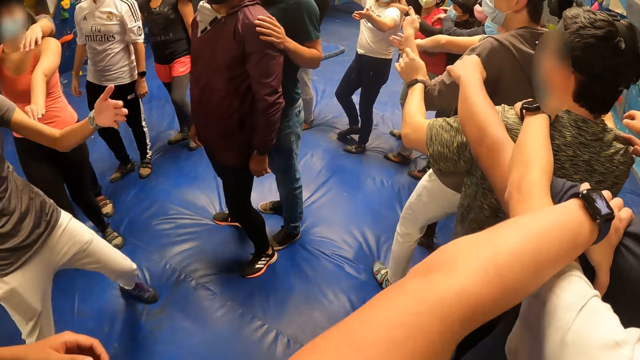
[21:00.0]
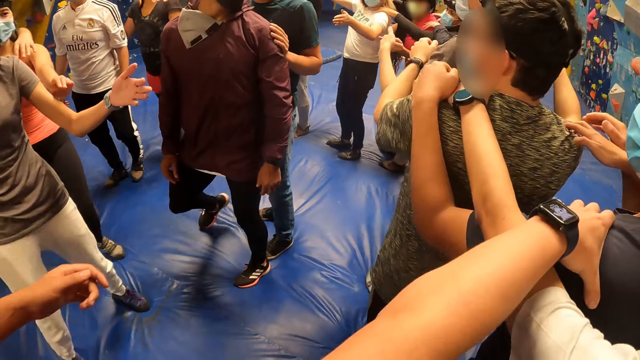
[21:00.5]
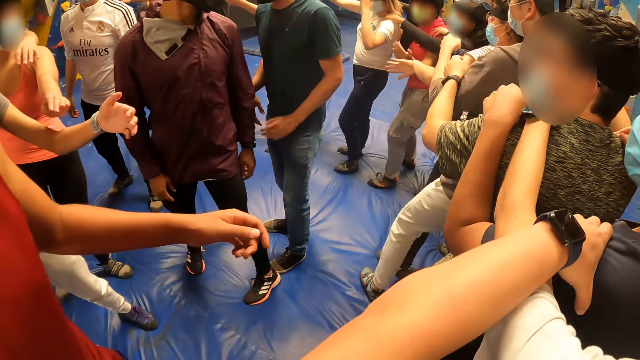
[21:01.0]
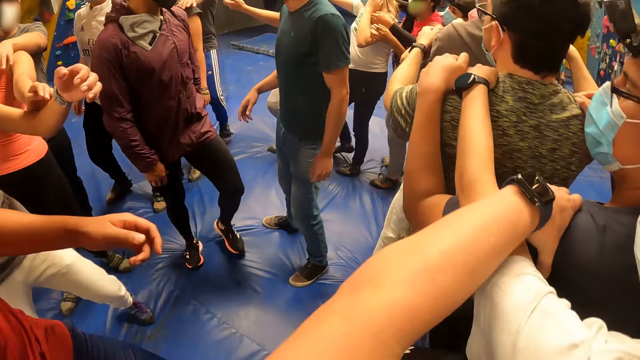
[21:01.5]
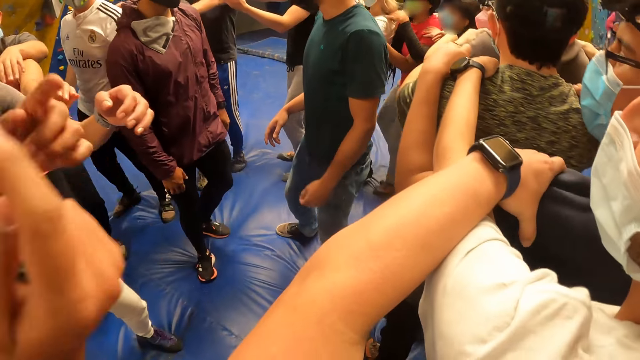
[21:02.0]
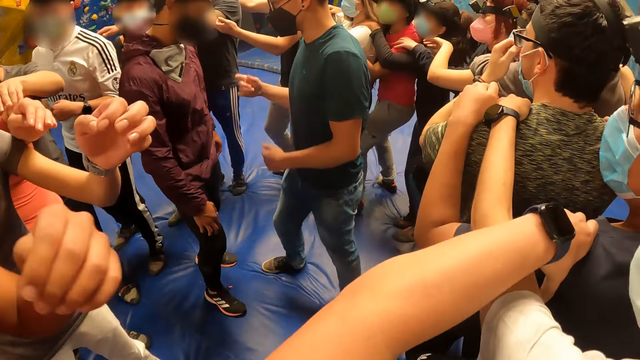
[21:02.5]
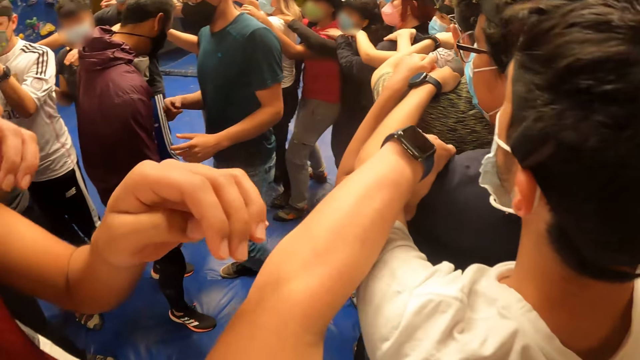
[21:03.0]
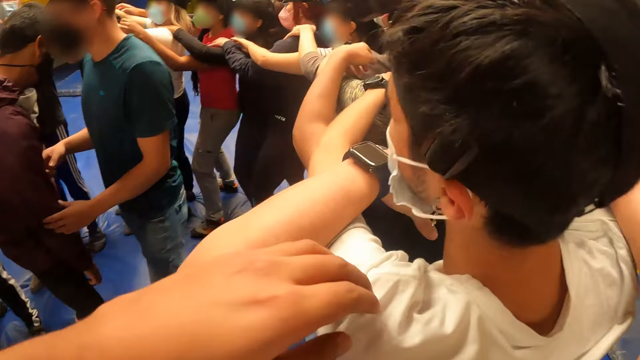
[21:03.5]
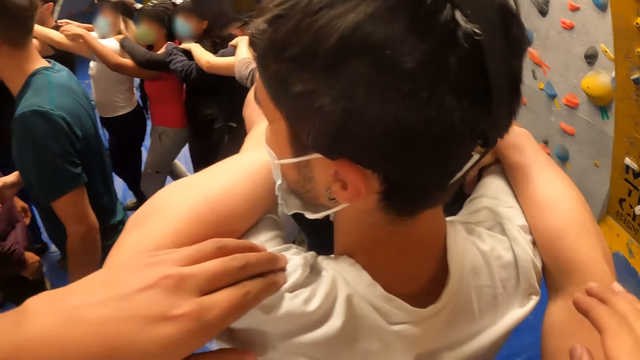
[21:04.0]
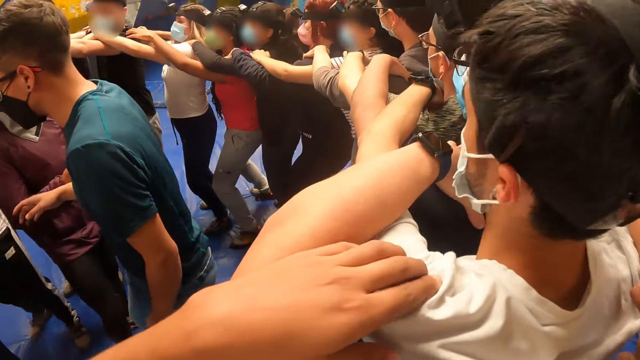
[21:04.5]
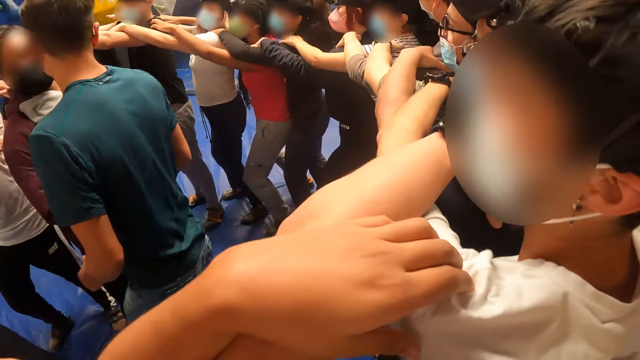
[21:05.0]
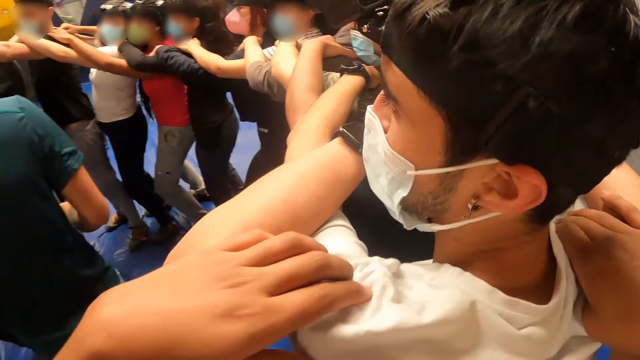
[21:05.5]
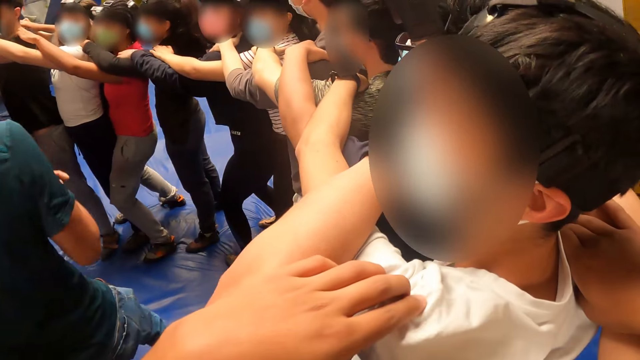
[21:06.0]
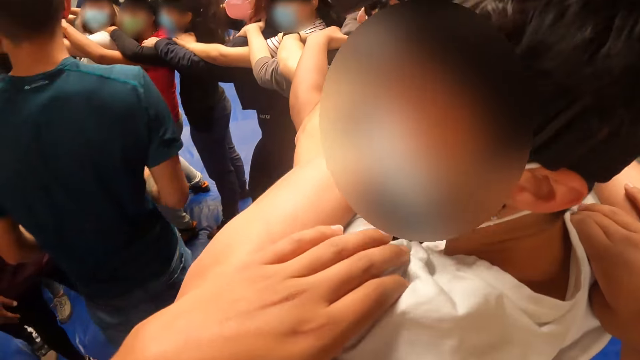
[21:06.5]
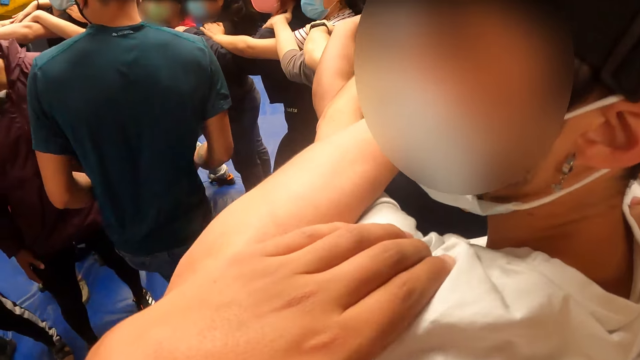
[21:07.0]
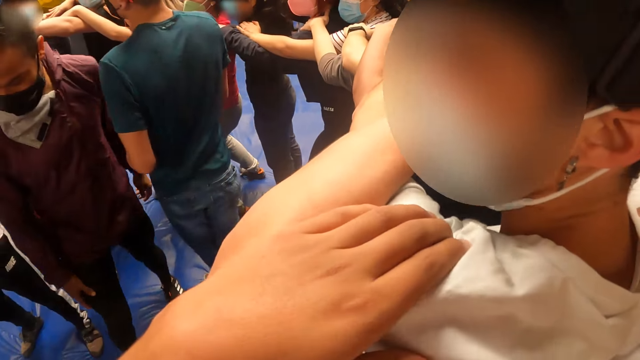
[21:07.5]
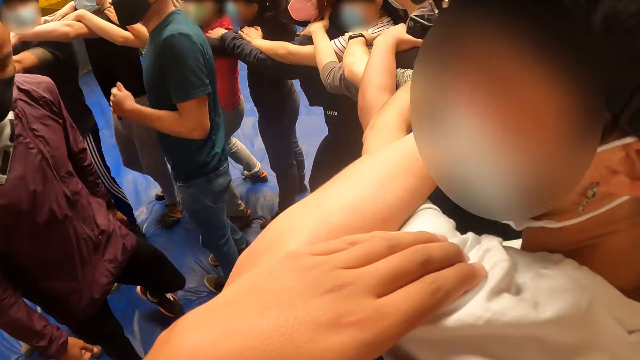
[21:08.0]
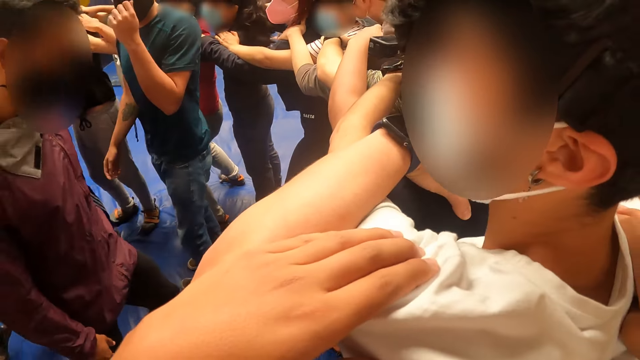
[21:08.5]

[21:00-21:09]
The camera wearer walks sideways to the left along with others in the gym. They look around.

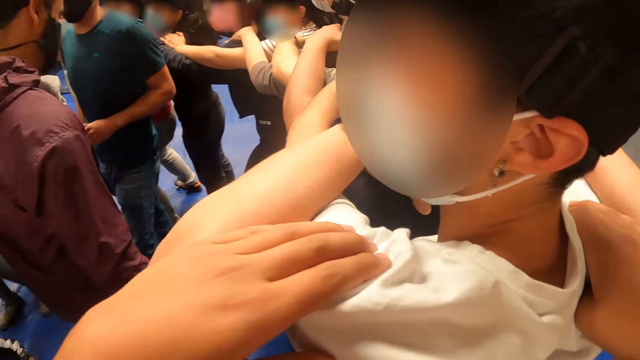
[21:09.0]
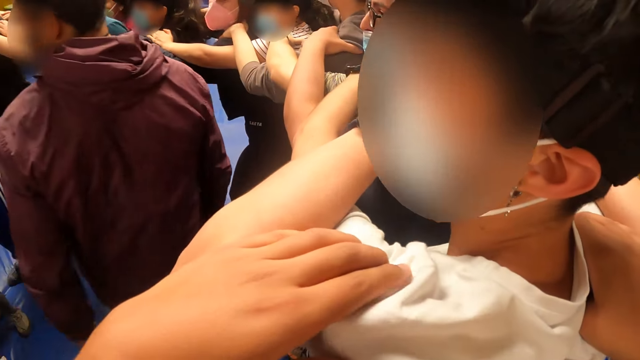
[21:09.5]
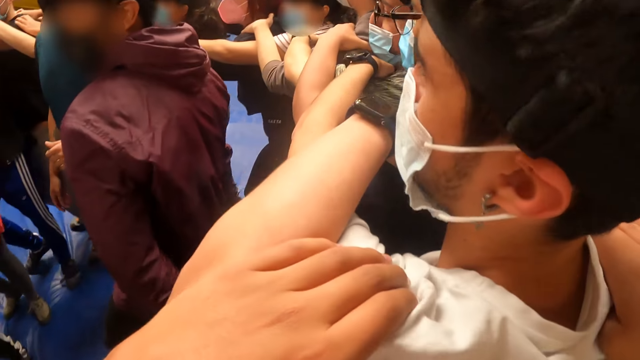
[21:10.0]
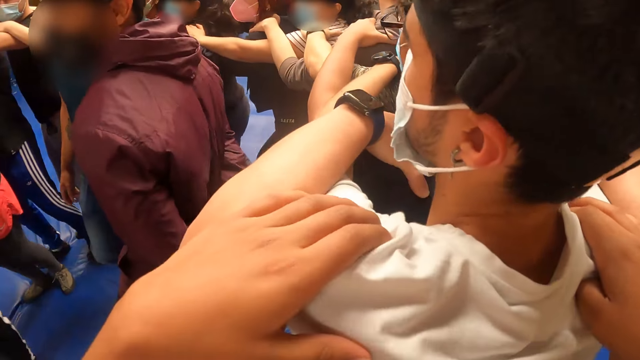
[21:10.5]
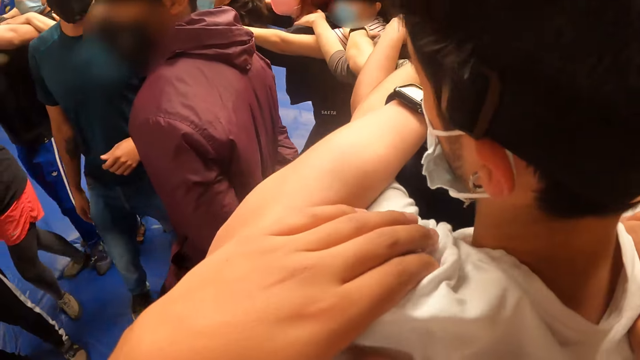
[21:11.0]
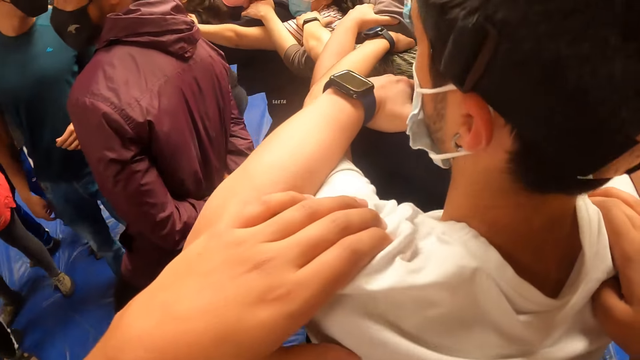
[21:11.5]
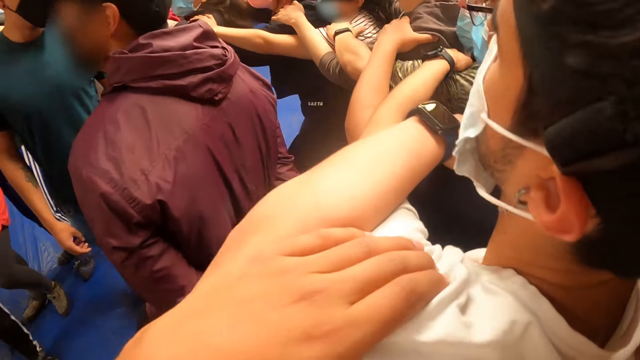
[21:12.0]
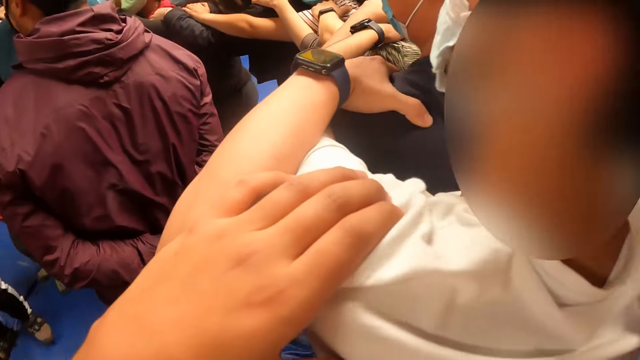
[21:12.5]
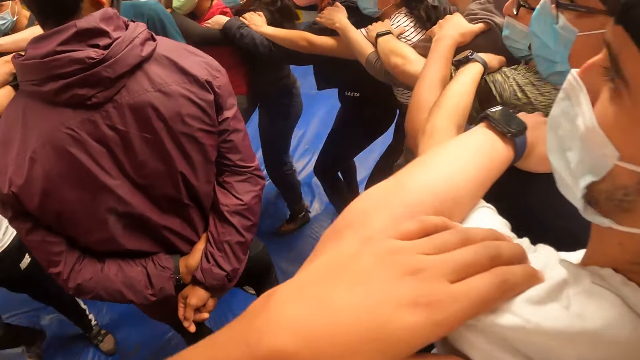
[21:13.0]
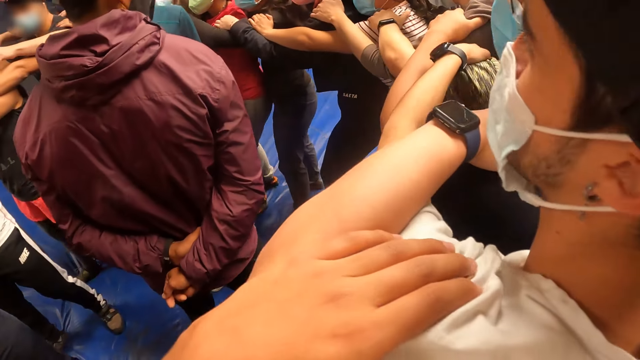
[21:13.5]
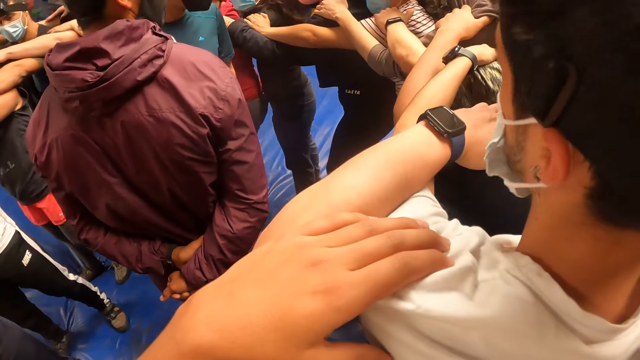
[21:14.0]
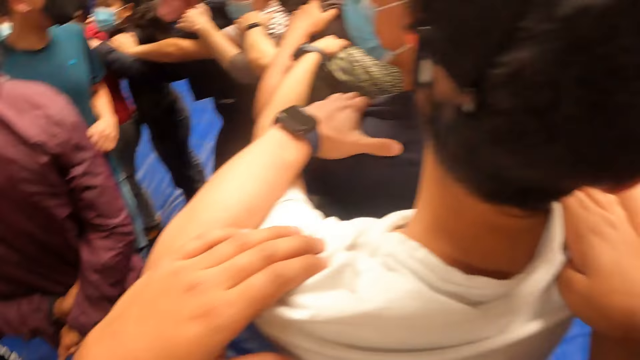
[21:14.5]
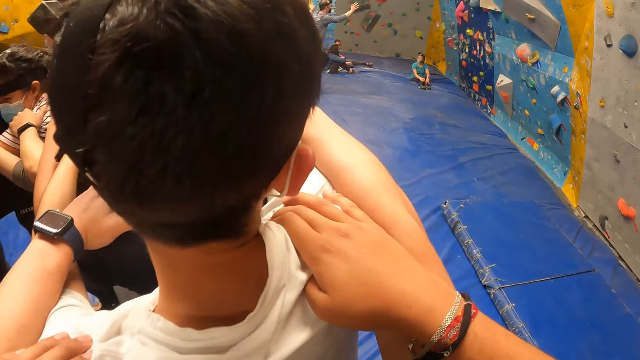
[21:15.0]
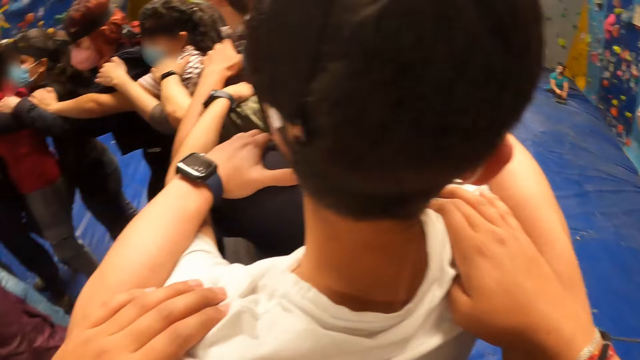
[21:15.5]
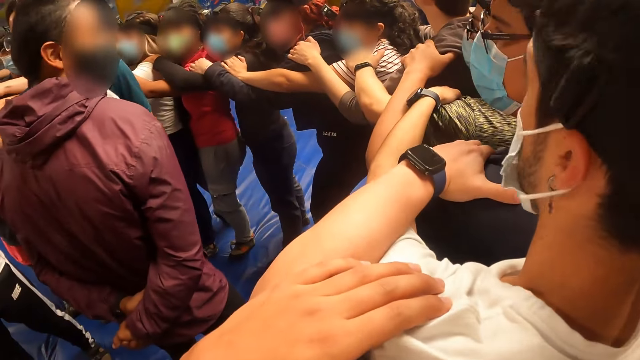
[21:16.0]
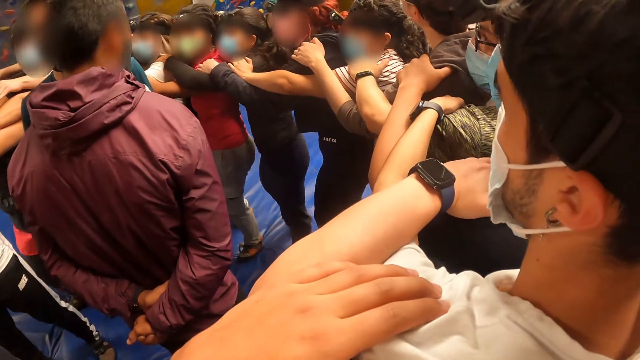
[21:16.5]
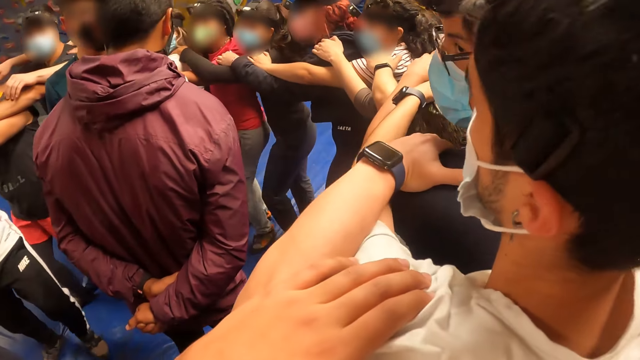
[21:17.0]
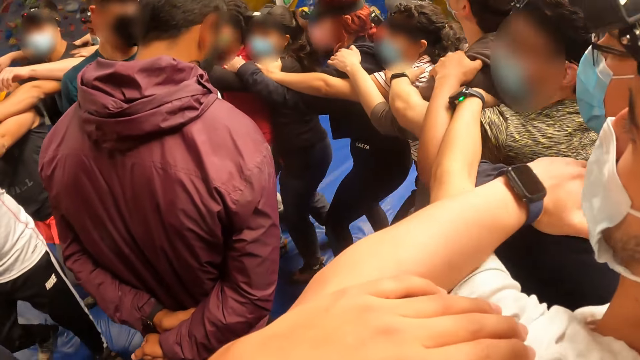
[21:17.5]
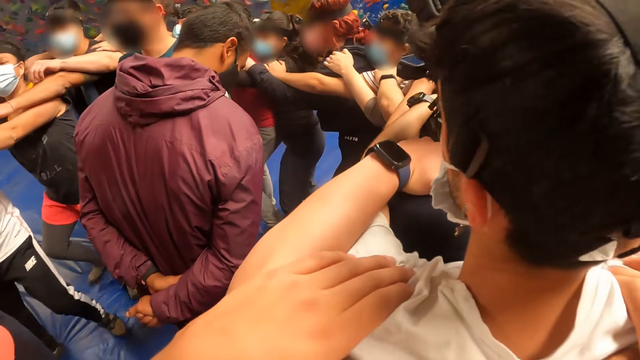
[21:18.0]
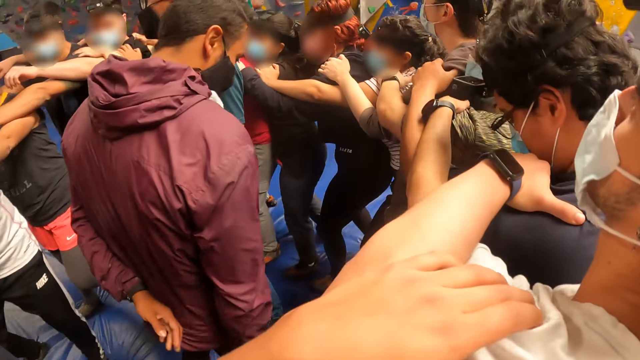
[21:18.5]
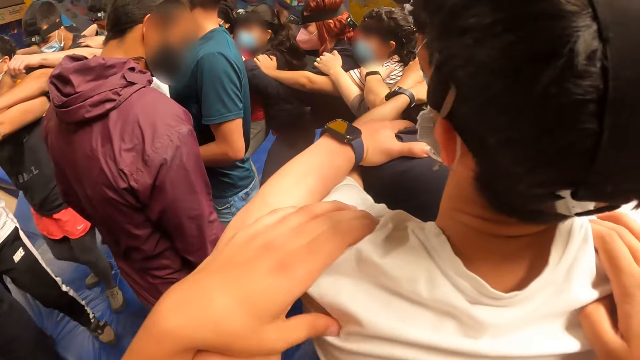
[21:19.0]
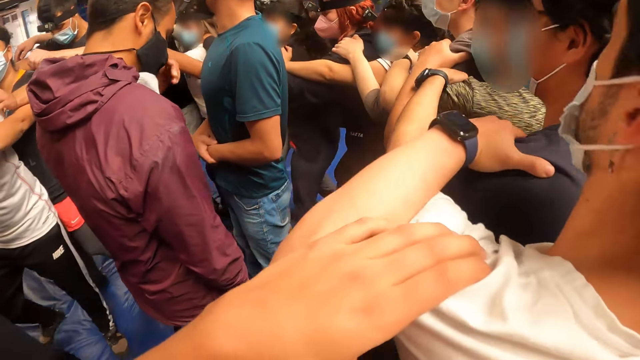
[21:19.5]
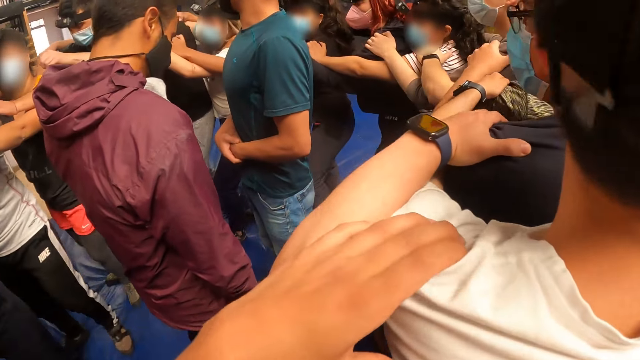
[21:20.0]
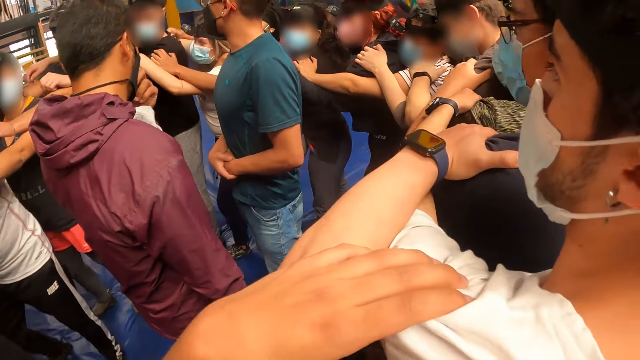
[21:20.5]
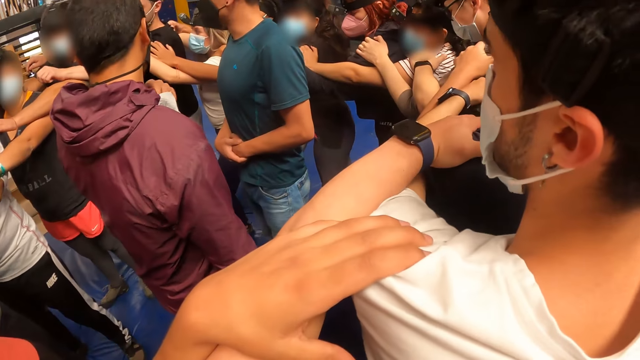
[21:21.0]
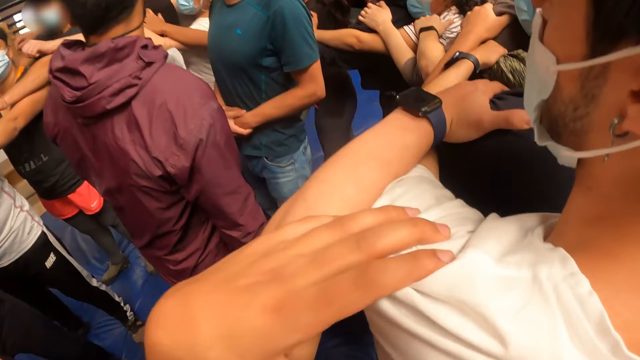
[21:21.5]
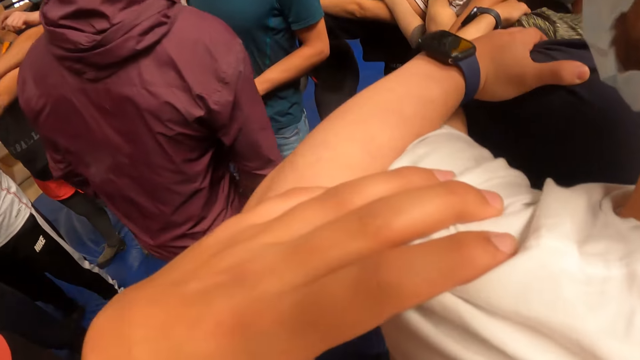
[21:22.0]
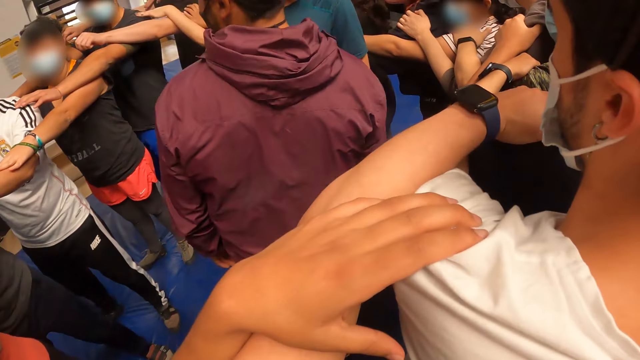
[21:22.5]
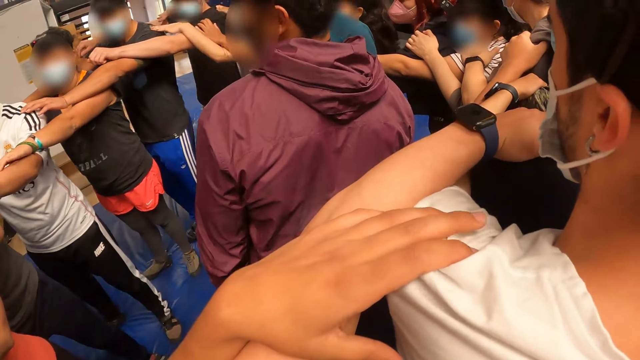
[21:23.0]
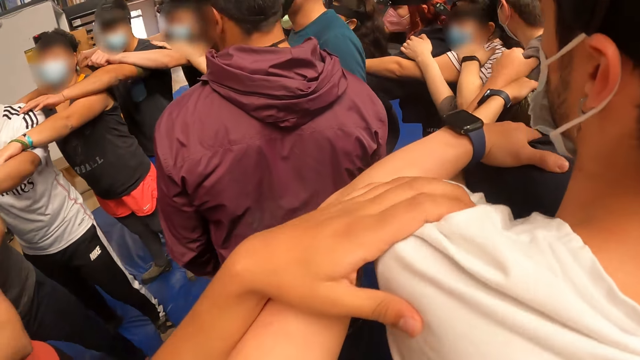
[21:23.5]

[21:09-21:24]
The camera wearer walks forward along with others in the gym. They look around, walk around, and look around.
